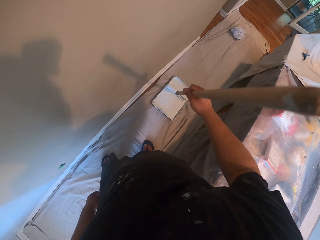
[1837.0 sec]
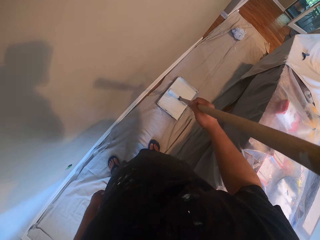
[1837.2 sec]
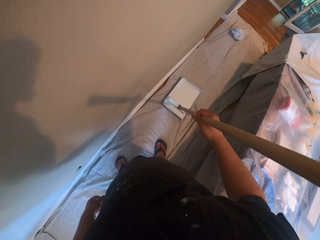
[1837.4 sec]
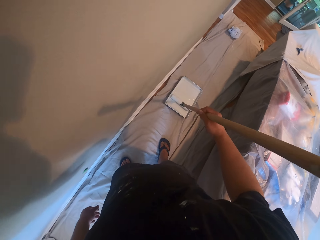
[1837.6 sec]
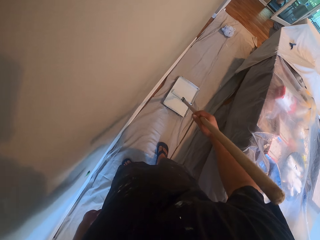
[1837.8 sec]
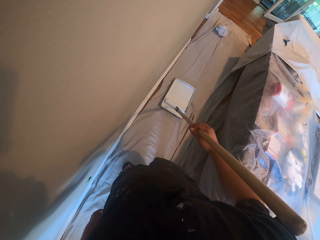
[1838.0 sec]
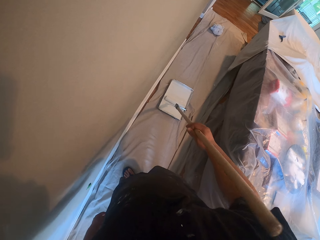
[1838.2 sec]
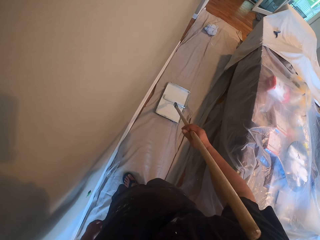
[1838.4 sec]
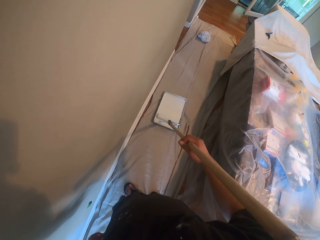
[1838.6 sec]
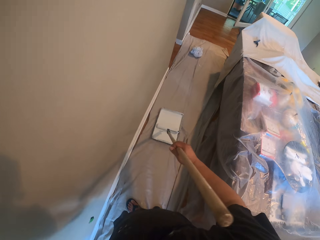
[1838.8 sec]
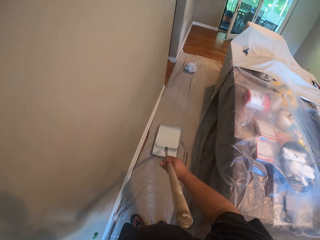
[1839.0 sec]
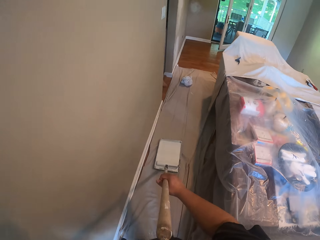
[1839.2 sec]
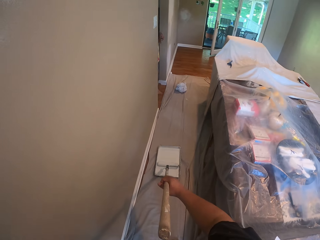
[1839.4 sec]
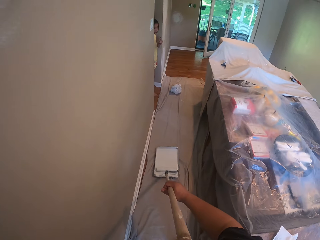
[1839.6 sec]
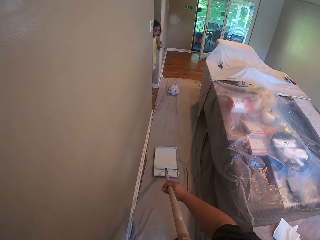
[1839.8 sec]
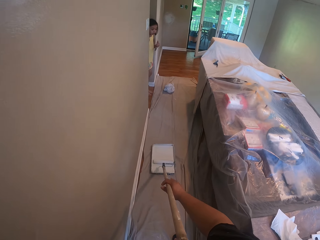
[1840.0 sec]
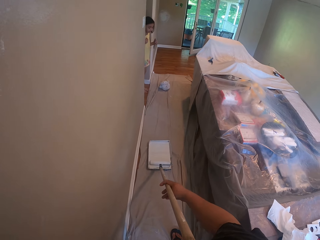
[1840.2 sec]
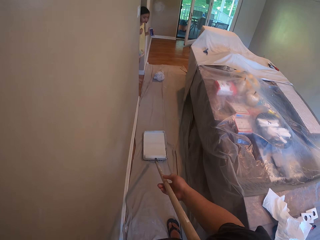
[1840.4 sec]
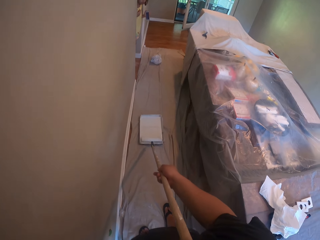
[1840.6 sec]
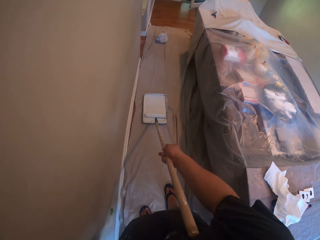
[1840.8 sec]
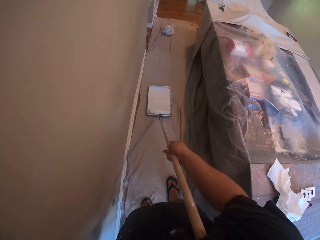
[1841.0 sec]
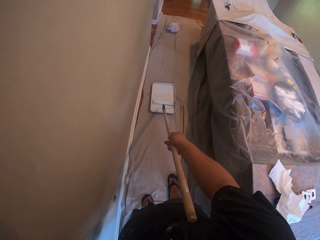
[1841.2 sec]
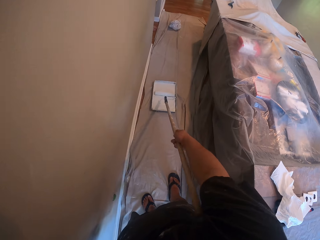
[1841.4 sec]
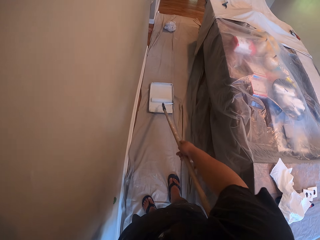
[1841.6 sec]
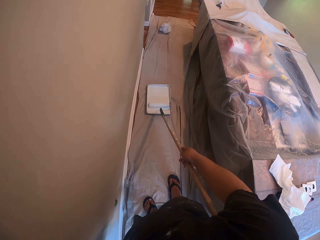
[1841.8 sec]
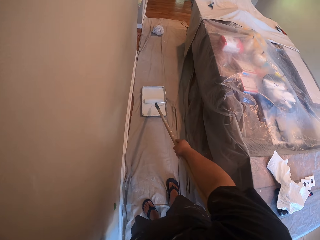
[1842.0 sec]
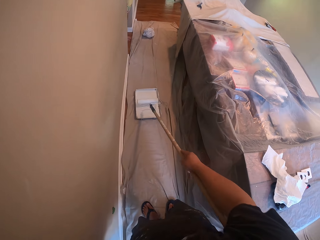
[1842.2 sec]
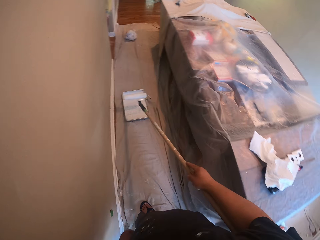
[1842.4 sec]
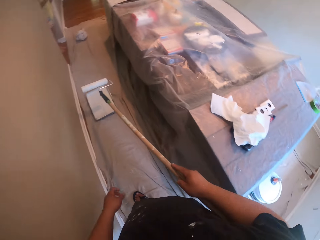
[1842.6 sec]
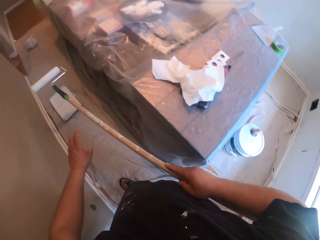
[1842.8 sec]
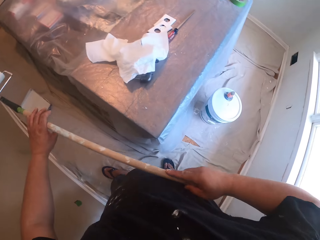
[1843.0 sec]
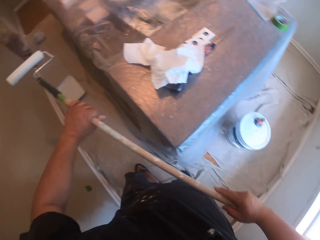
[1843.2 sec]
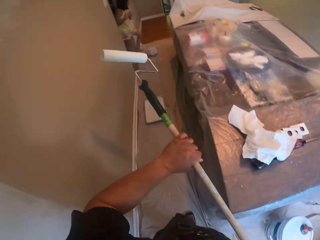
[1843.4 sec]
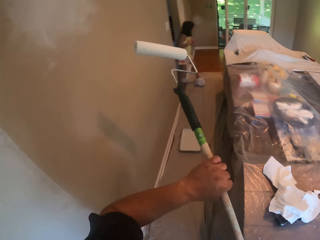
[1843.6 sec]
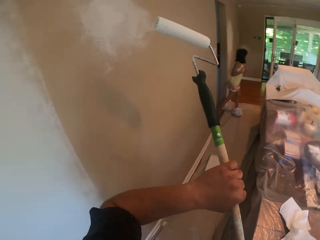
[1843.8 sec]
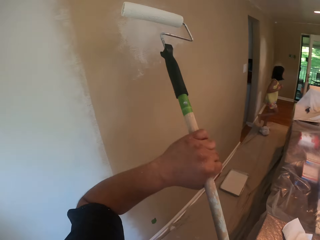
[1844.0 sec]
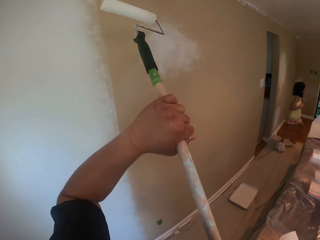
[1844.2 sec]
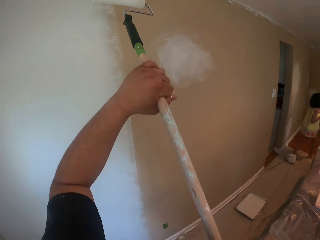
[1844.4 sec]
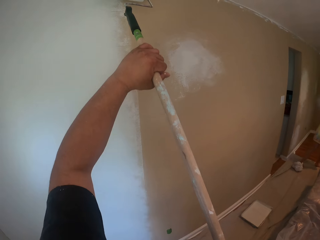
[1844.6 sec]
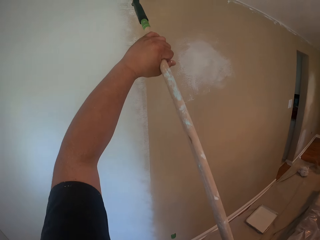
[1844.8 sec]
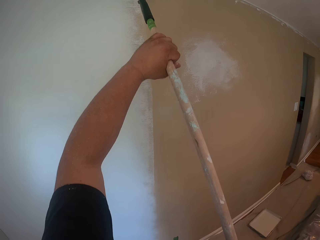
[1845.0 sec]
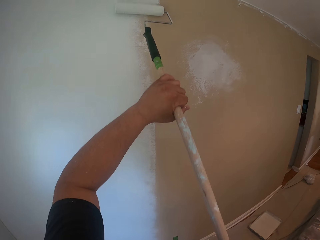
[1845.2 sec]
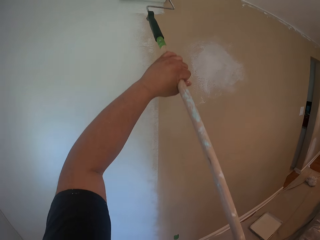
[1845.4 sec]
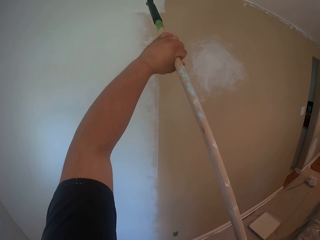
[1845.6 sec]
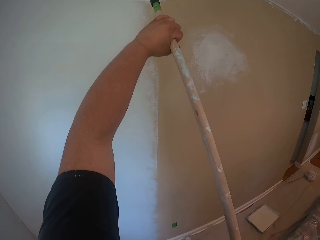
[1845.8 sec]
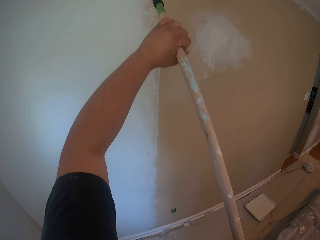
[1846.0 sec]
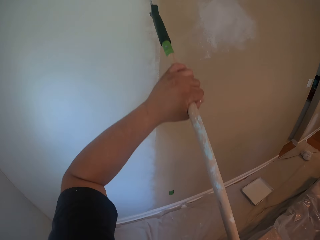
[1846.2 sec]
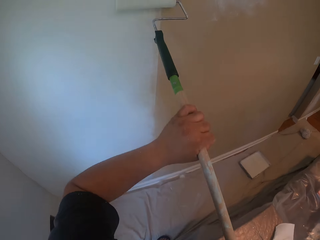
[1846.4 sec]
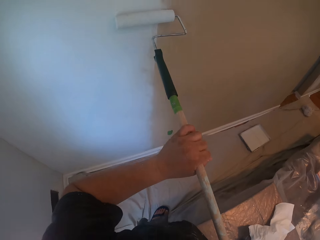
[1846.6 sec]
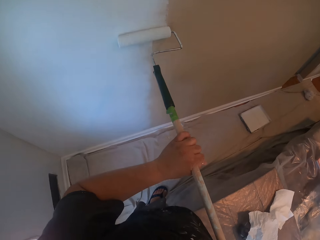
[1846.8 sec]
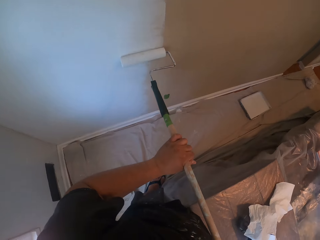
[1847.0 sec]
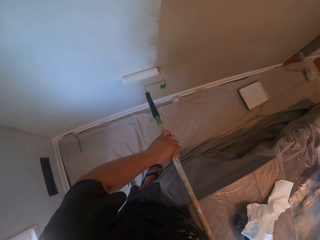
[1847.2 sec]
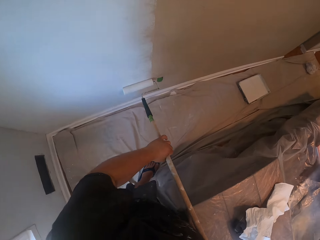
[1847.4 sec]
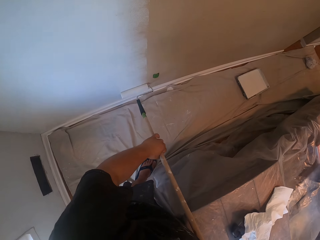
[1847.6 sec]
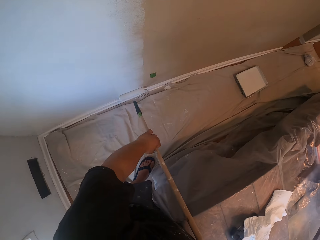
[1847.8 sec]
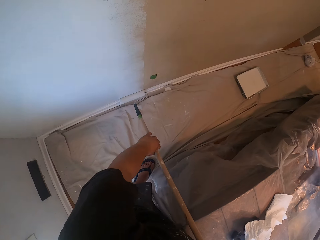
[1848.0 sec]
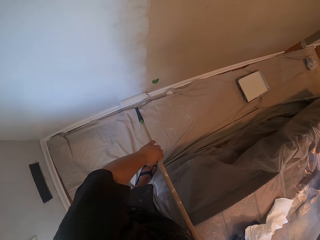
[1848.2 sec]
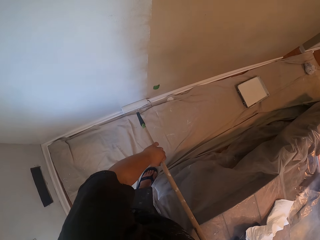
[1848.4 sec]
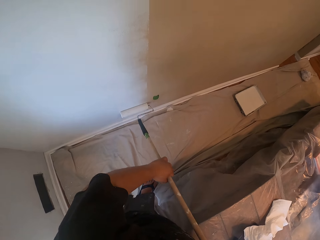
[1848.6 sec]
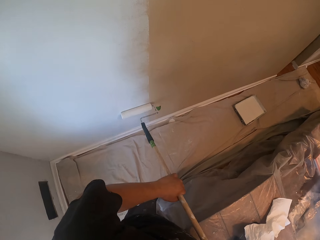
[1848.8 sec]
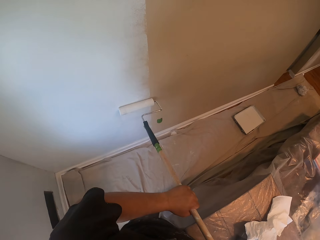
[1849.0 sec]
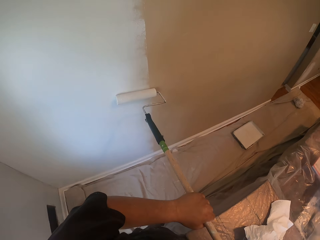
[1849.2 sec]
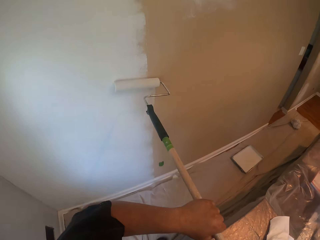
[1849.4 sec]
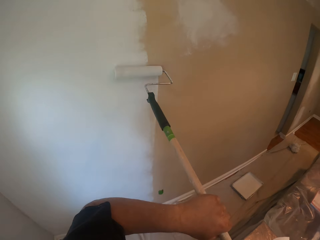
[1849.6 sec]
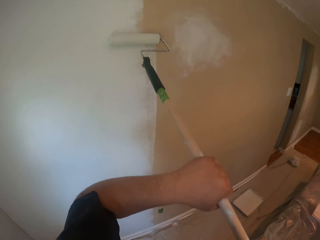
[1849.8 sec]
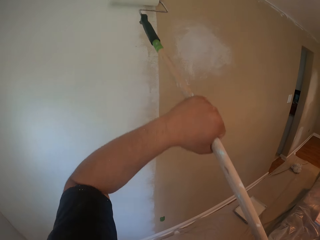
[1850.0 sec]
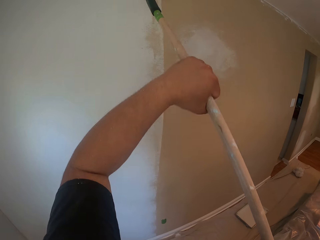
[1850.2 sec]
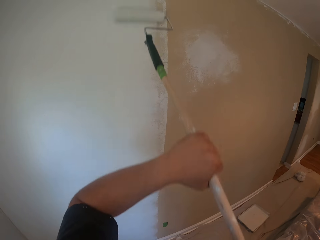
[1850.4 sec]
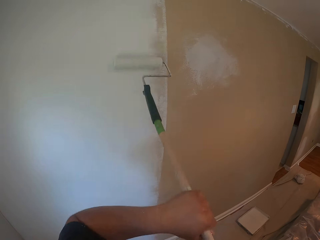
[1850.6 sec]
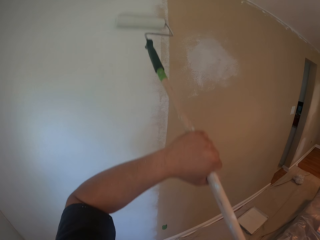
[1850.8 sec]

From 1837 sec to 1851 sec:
The camera wearer holds the paint roller with hands. They paint the wall with the roller brush.

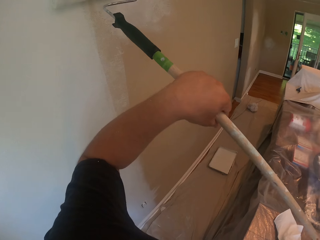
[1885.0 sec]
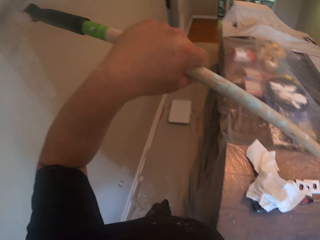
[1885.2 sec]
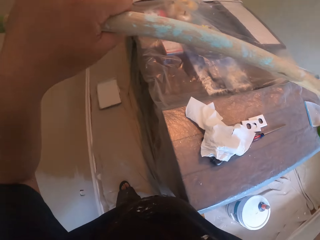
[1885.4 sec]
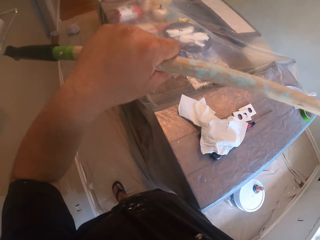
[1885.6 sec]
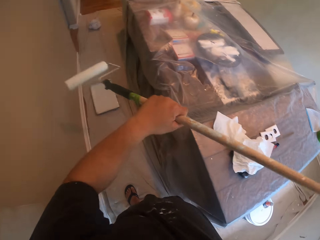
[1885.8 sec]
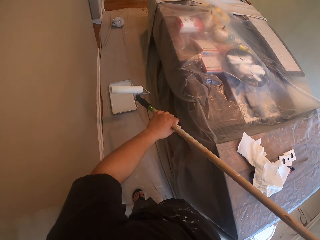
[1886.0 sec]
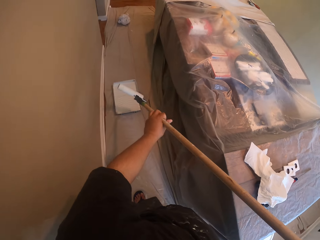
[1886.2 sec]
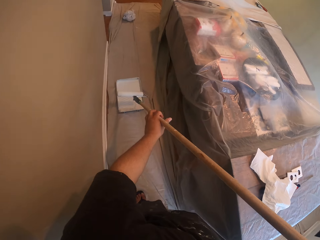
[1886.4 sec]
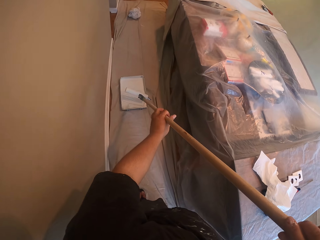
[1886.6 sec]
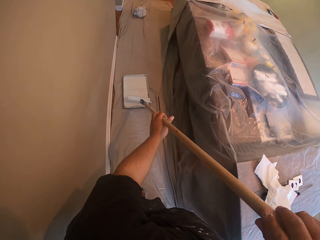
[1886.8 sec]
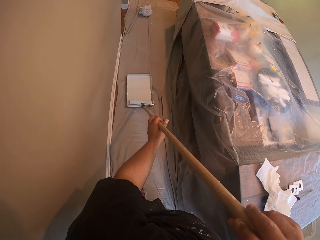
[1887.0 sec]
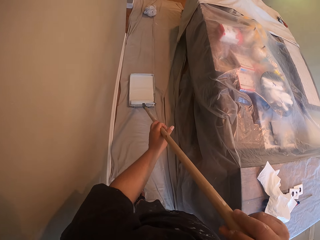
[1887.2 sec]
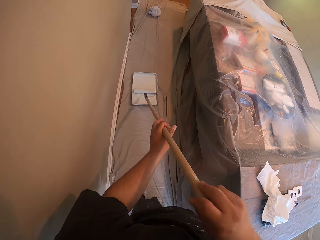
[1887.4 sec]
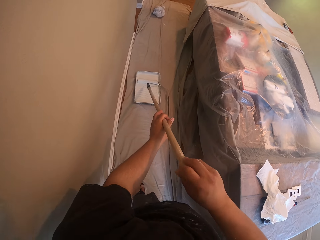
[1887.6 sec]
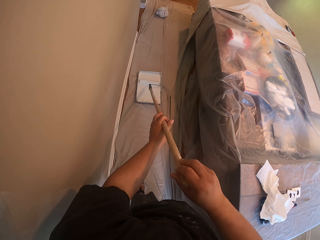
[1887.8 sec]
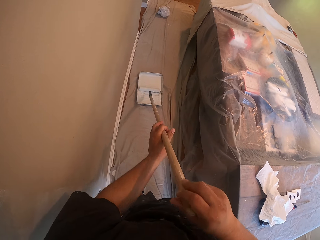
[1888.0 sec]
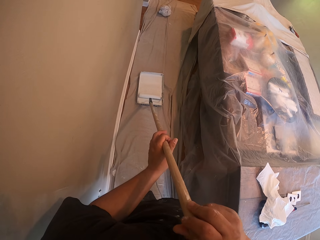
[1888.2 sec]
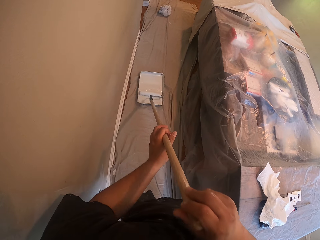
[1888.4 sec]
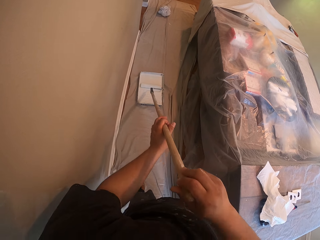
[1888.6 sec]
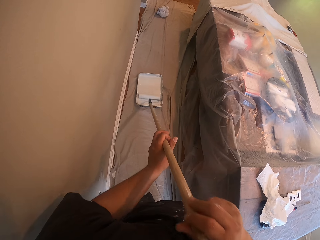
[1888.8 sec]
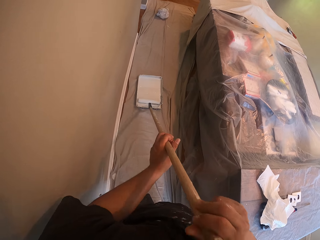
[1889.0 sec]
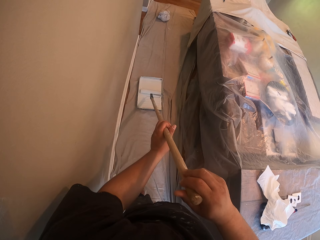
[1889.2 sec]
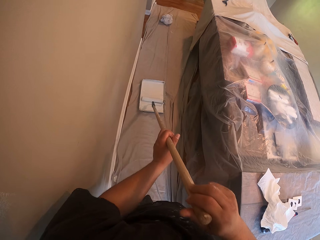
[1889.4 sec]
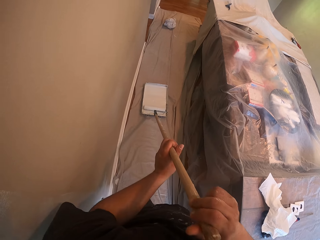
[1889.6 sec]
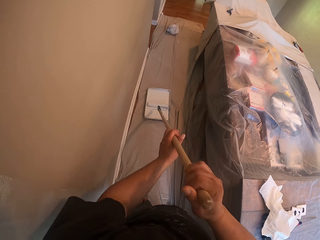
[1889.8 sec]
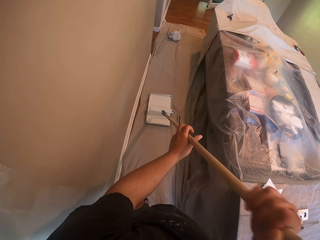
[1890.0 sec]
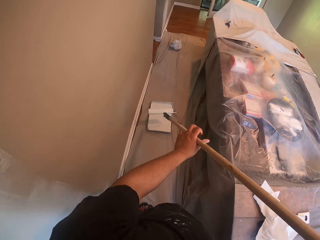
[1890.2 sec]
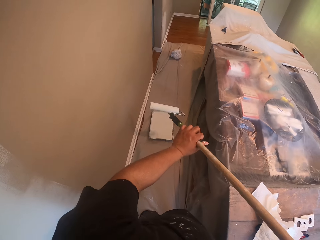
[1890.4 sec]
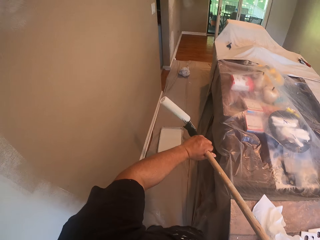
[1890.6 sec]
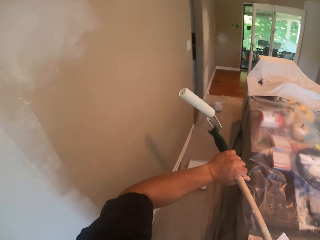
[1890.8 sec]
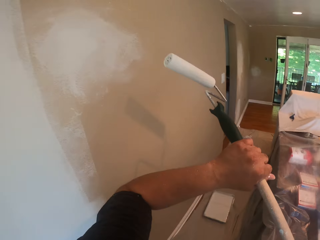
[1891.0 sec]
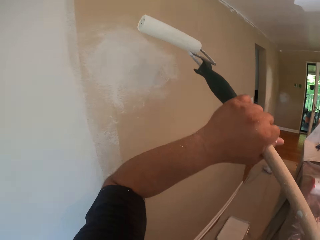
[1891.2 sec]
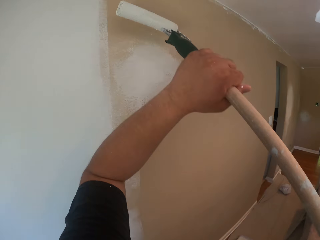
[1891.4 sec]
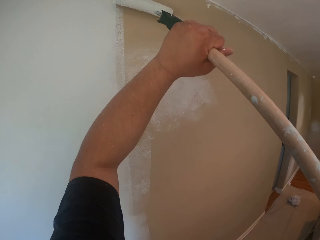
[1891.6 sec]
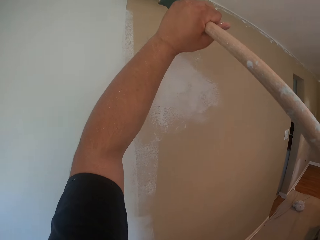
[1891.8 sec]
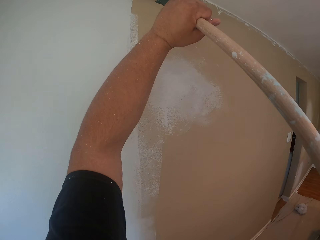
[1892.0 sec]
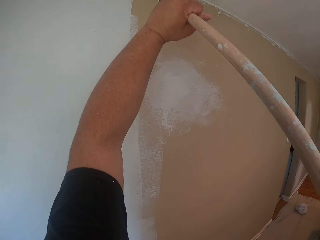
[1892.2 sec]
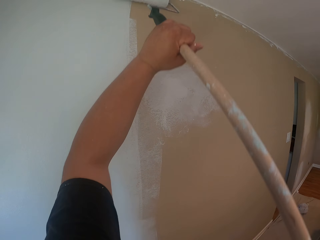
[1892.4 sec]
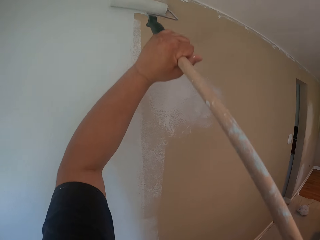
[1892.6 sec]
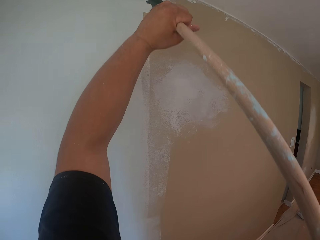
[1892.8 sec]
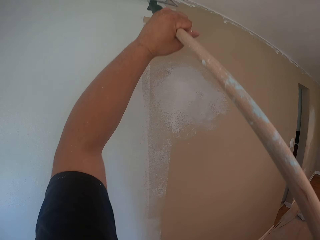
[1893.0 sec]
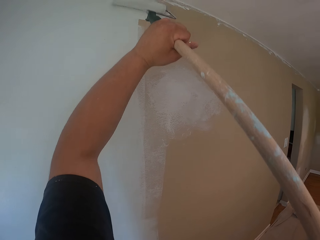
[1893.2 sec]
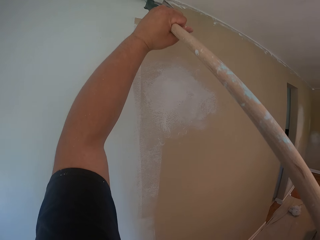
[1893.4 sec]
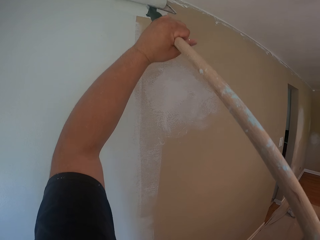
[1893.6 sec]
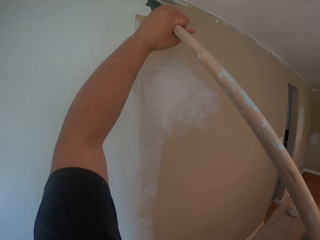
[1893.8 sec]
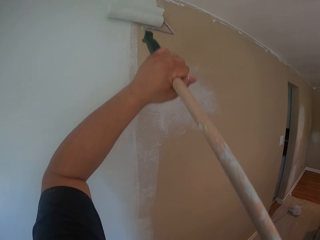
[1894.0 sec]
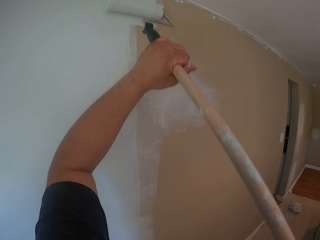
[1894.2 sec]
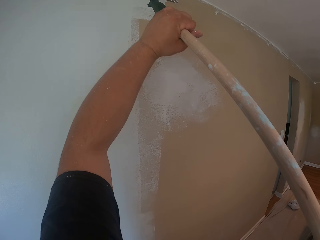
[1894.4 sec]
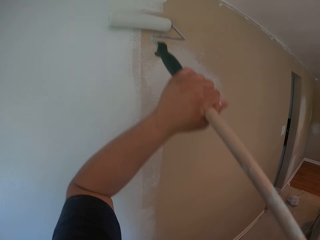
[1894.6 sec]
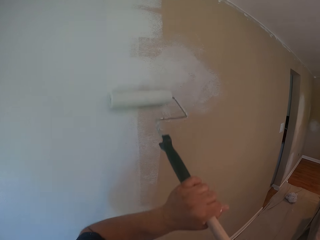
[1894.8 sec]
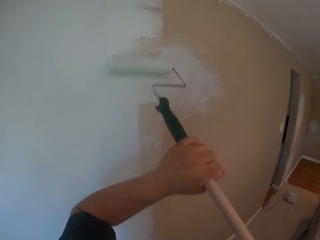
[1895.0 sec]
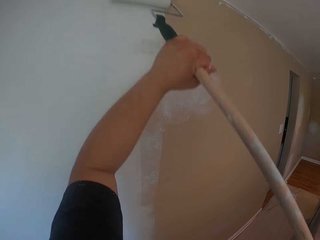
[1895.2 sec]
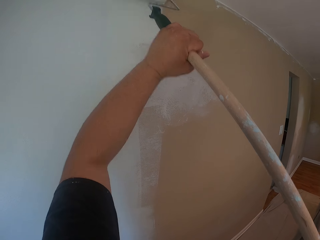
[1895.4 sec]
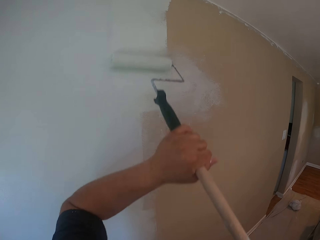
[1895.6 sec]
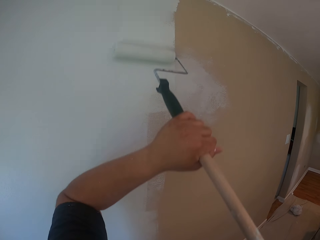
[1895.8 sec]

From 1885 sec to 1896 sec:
The camera wearer holds the paint roller with hands. They roll the roller brush inside the paint container on the floor. They hold the paint roller with hands and paint the wall with the roller brush.
